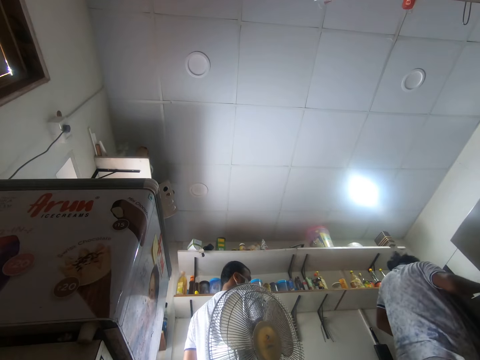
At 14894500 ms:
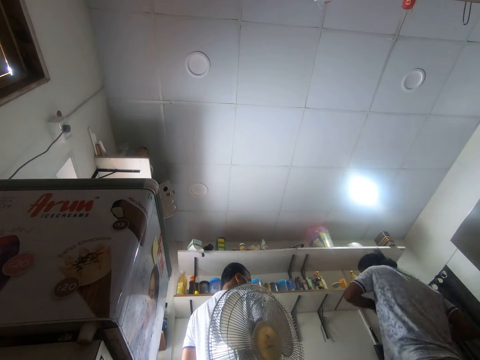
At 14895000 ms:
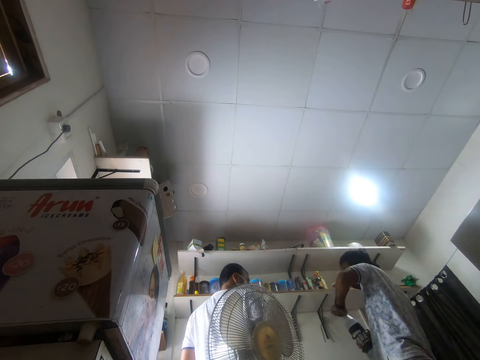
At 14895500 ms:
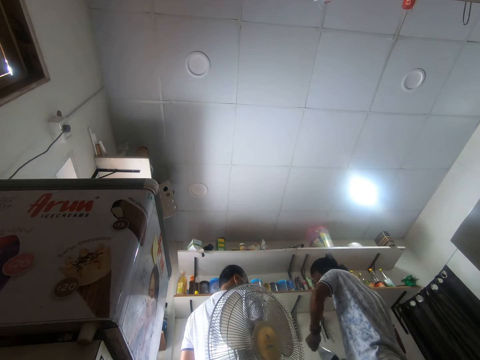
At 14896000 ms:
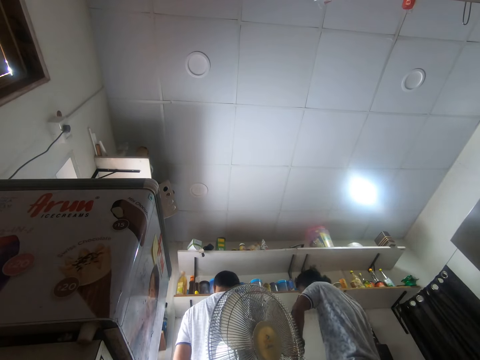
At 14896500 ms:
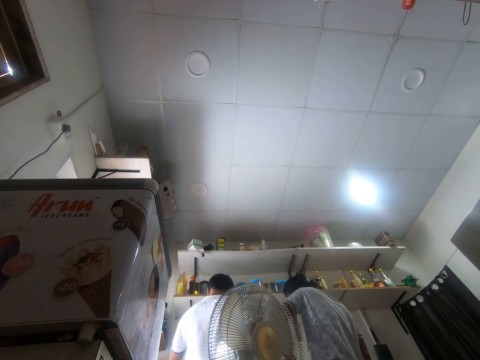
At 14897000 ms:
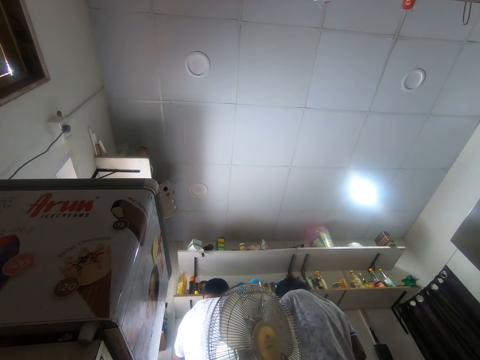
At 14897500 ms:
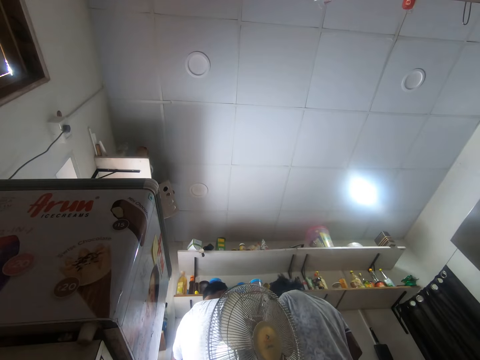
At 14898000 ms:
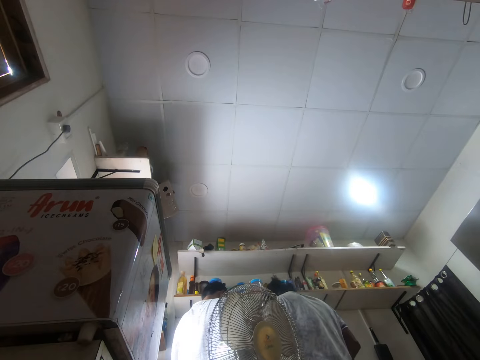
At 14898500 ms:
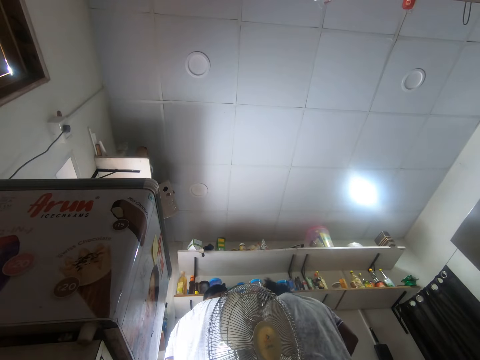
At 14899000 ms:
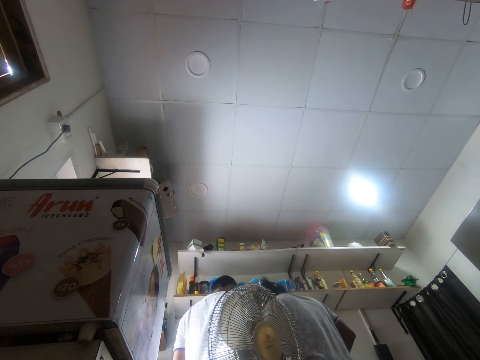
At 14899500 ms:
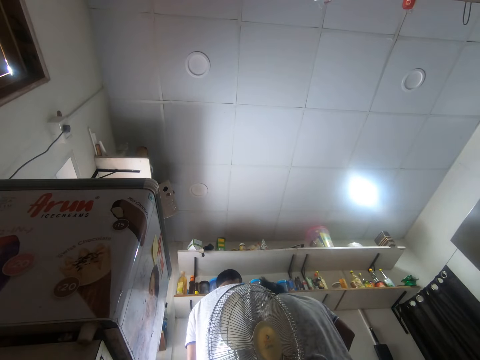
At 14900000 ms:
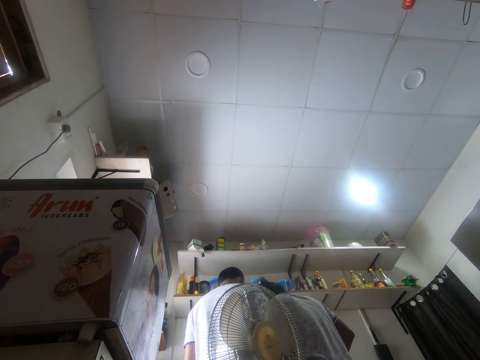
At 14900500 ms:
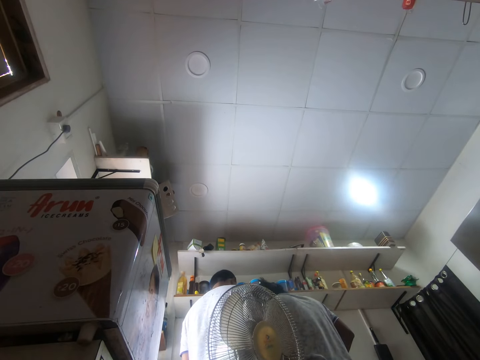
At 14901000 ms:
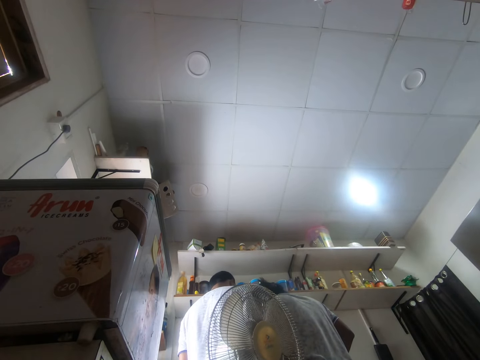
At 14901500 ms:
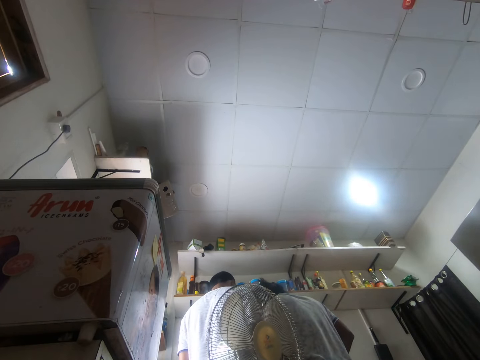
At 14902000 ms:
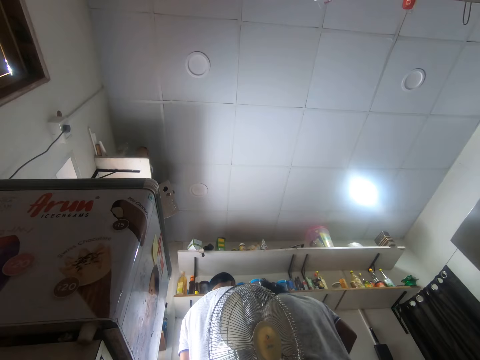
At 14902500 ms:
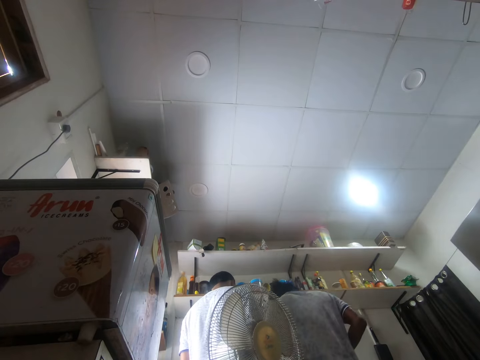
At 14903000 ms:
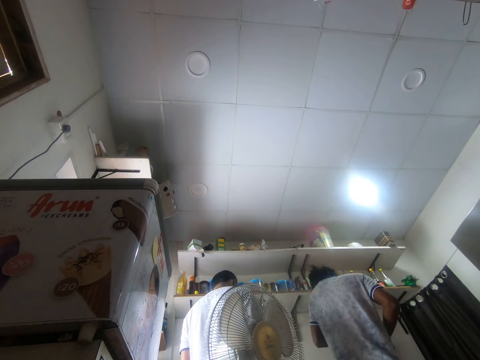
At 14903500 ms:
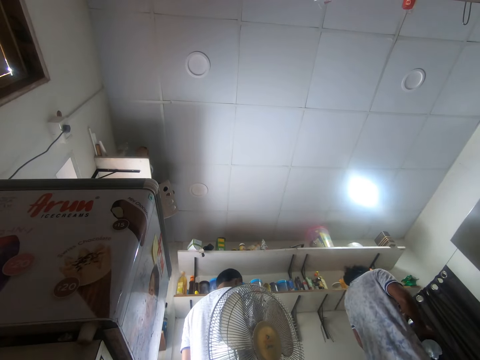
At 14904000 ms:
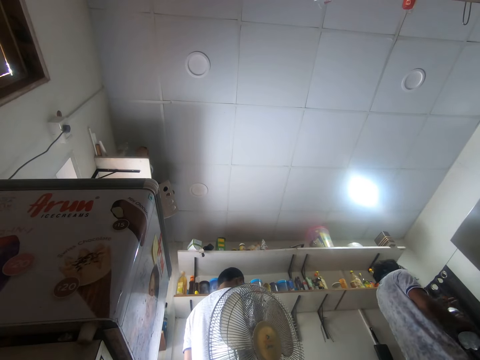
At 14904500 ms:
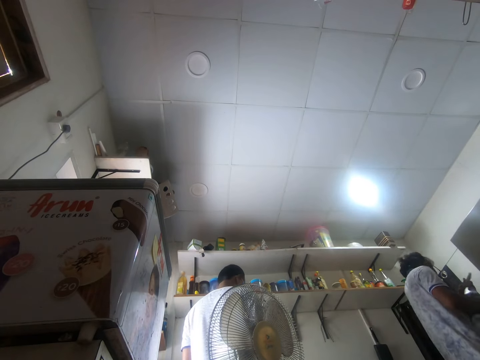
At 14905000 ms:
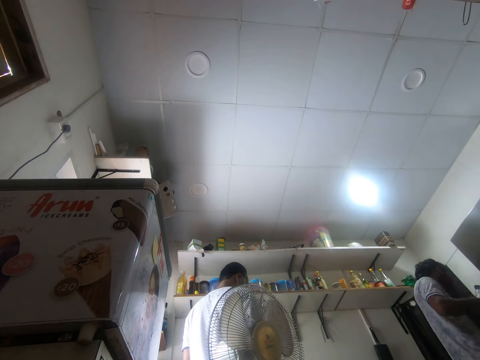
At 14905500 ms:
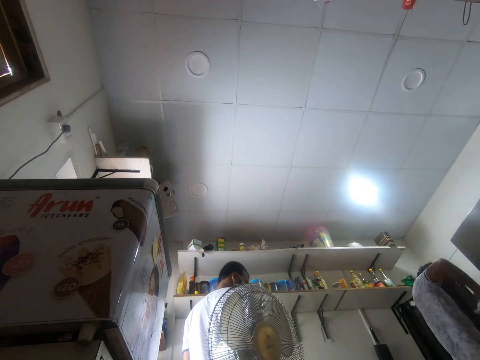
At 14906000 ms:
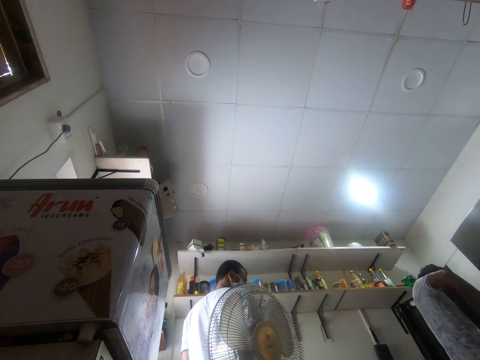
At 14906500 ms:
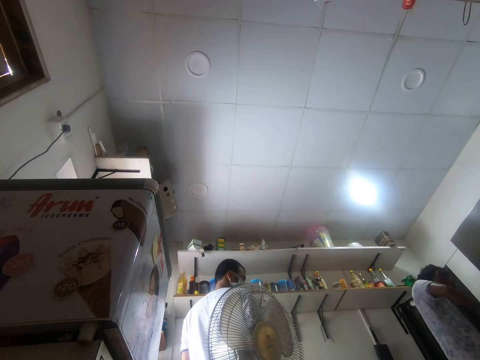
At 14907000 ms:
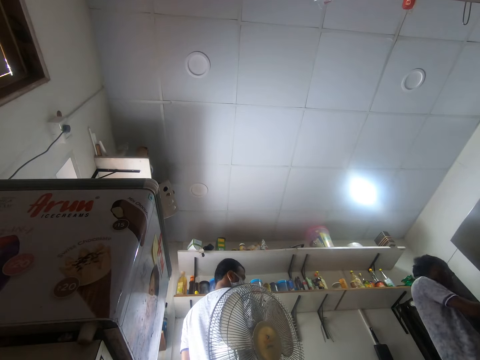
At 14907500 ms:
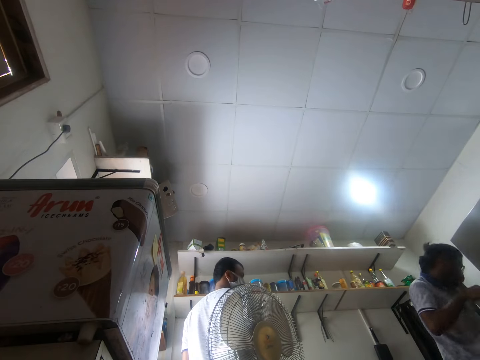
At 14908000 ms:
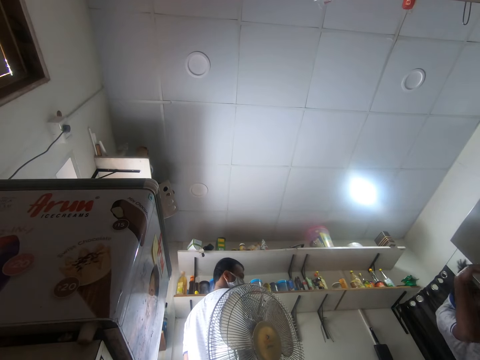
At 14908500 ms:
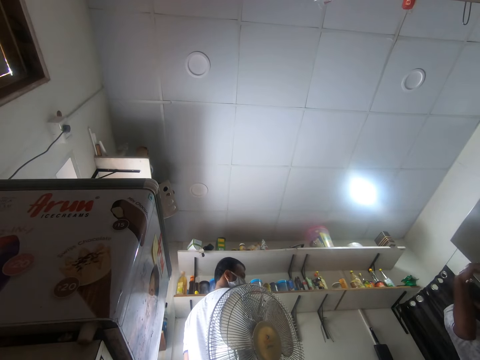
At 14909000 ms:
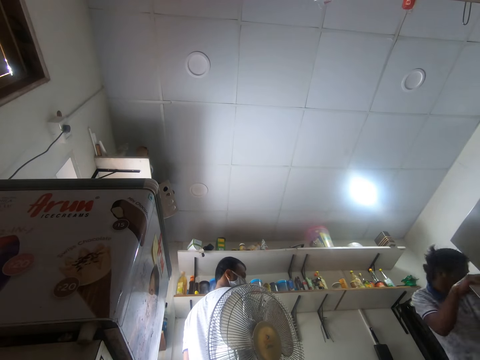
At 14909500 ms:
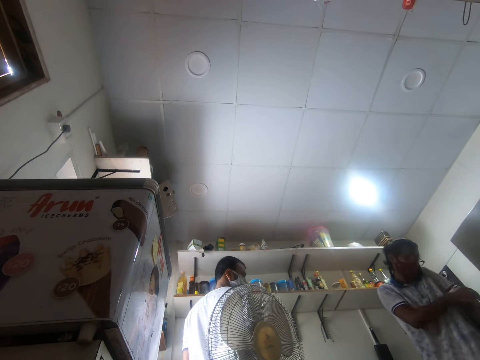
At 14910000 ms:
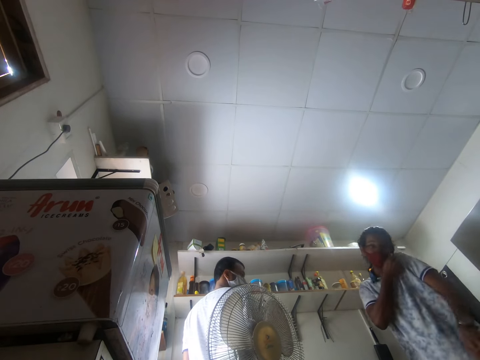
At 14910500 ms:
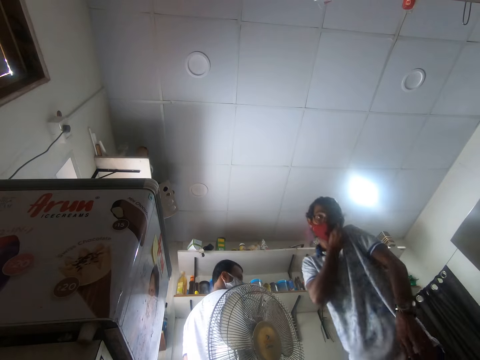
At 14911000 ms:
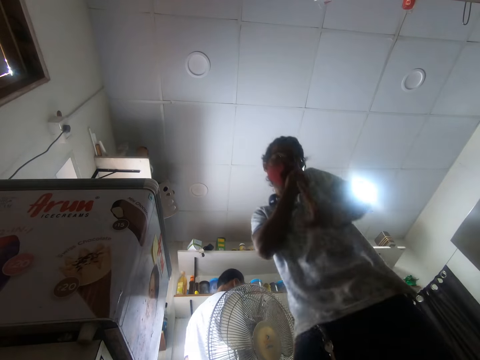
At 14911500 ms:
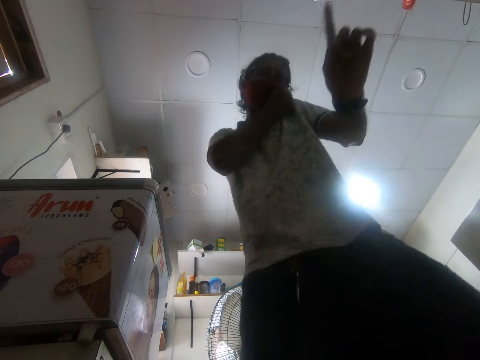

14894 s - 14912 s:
A man closes the fridge and moves around. The man holds the container with both hands. The man opens the bottle. The man moves around. The man opens the refrigerator with his right hand. The man closes the bottle. Another man stands in the kitchen. The first man opens the fridge and puts the container in the refrigerator with his left hand. The first man closes the fridge and moves around. The first man holds a phone with his right hand.

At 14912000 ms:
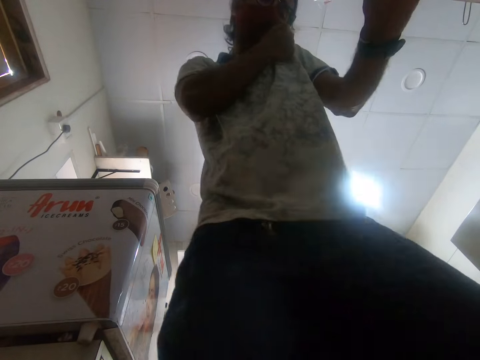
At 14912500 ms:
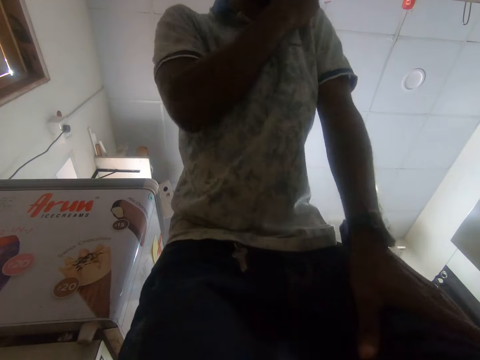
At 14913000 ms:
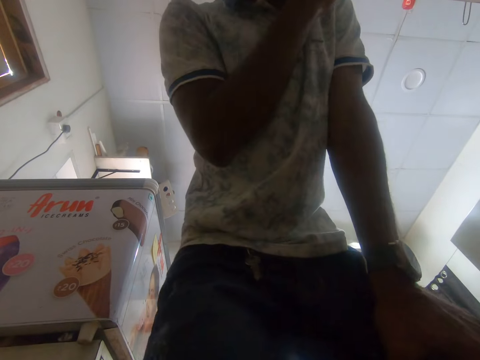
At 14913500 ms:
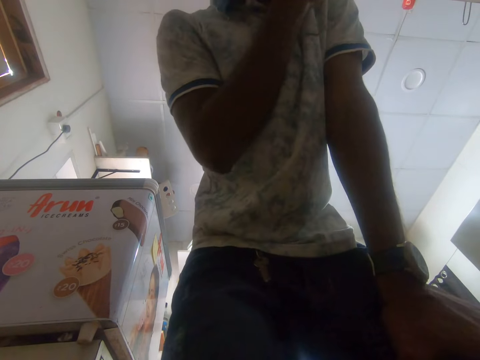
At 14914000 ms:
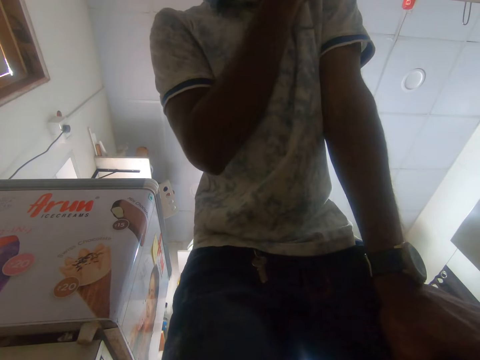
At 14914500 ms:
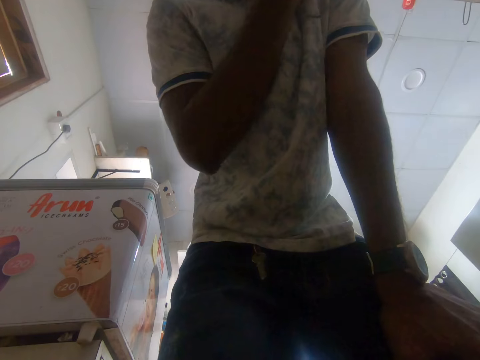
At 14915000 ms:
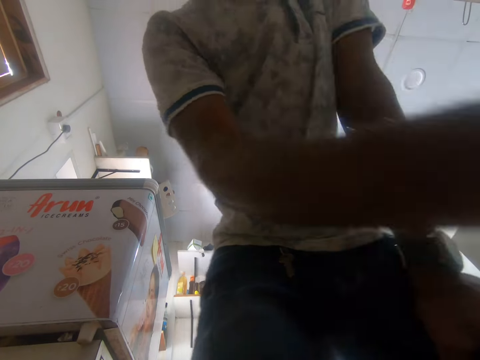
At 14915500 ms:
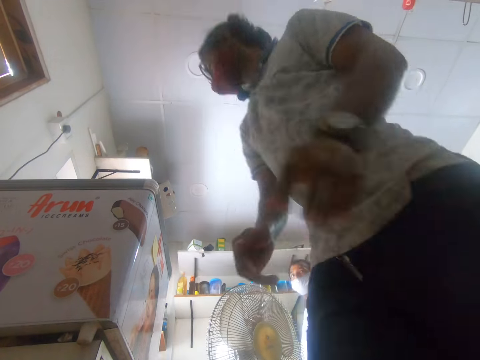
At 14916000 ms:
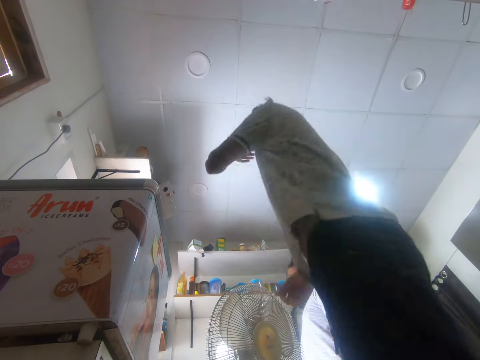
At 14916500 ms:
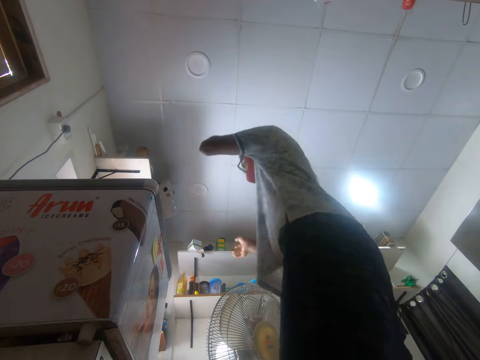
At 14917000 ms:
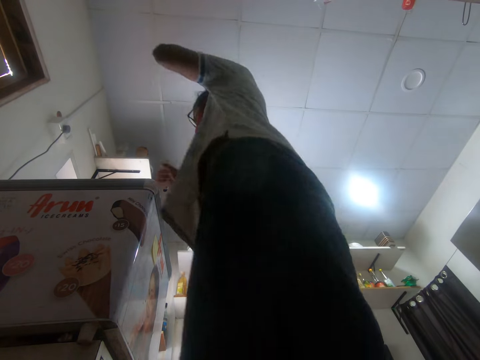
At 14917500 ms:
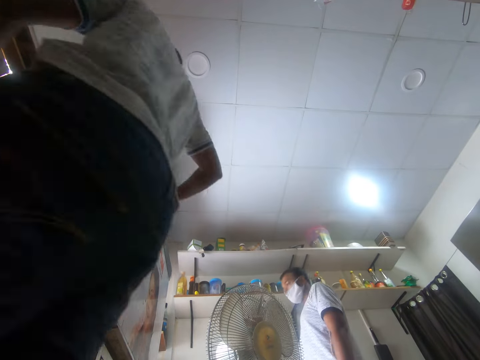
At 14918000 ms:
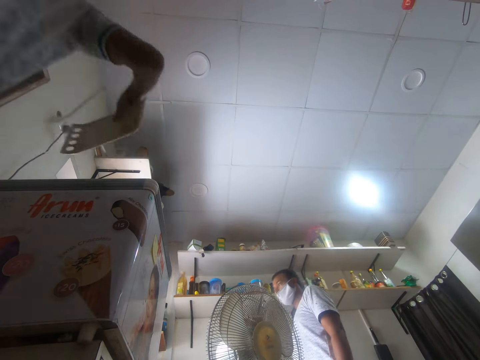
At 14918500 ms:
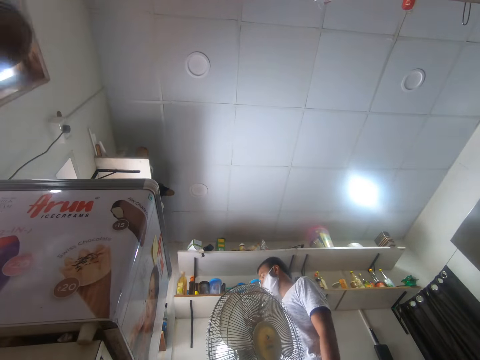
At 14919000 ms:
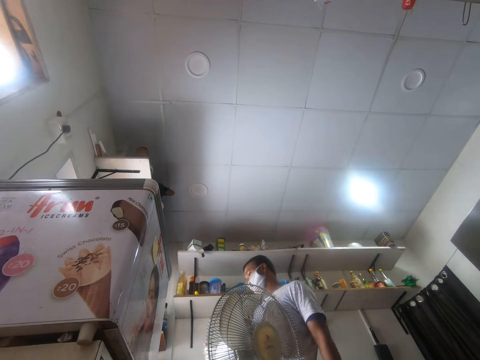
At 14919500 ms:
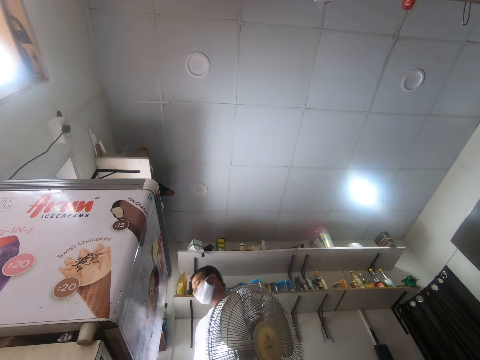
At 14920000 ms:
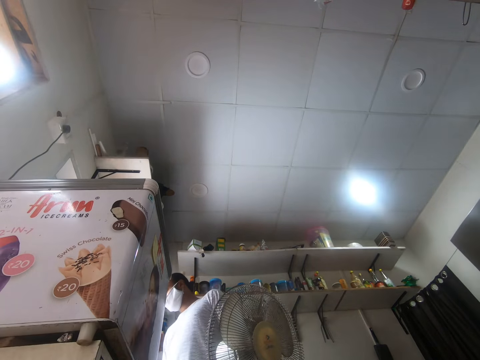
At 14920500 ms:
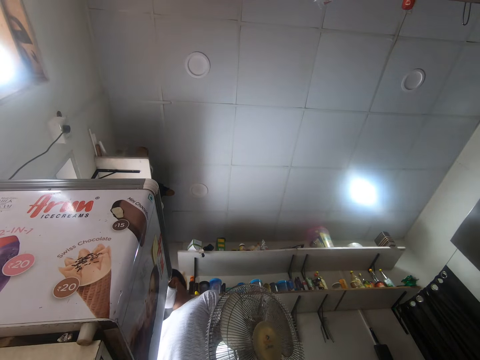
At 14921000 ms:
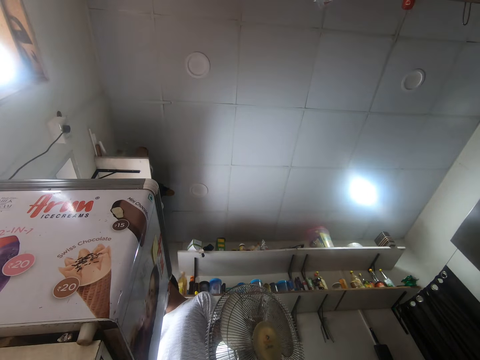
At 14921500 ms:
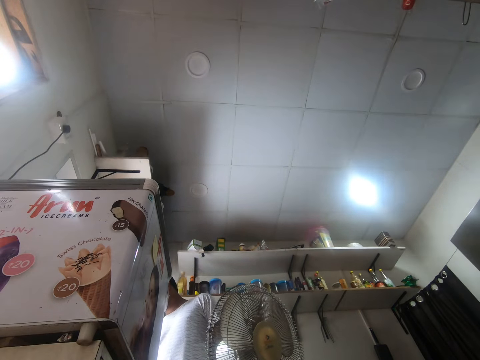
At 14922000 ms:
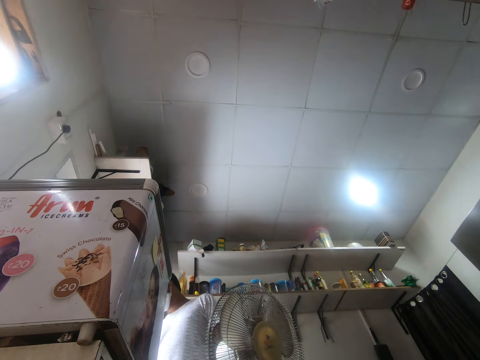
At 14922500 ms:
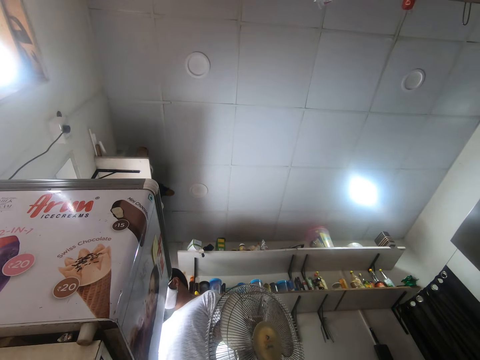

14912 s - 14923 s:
A man talks on the phone. The man puts down the phone and moves around. The man picks up a tray or chopping board from a refrigerator with his right hand. Another man moves around. The first man moves around.
